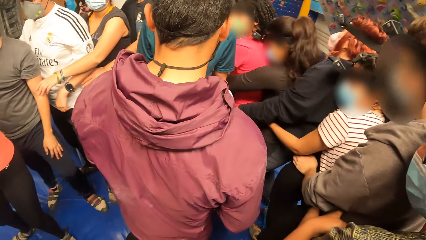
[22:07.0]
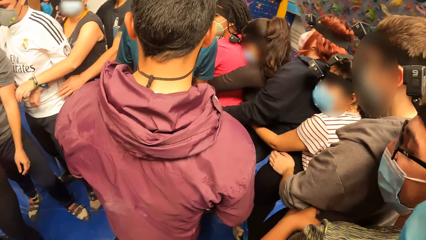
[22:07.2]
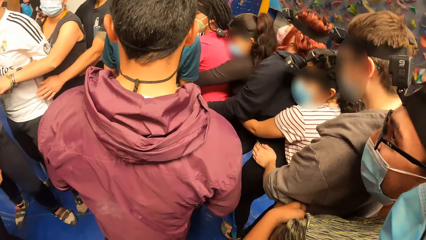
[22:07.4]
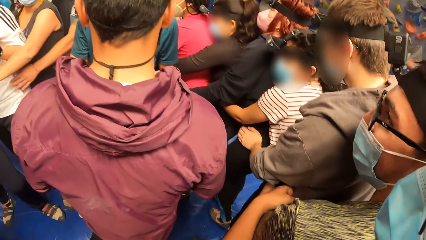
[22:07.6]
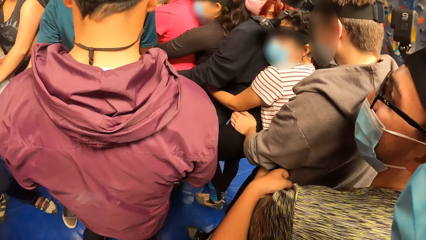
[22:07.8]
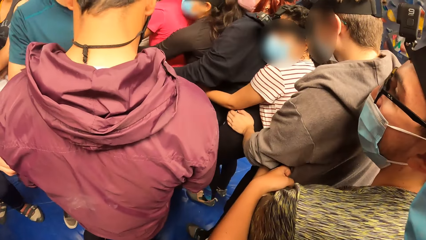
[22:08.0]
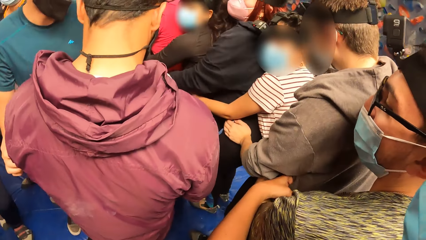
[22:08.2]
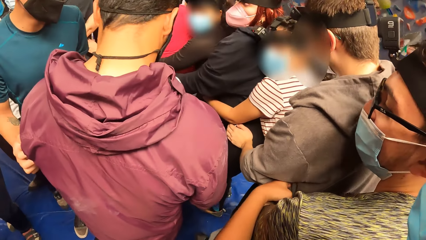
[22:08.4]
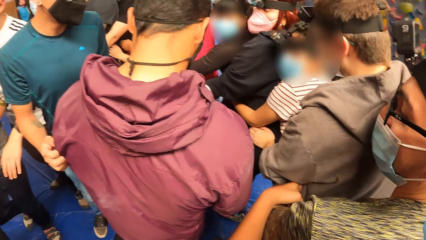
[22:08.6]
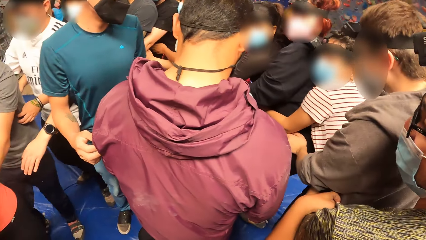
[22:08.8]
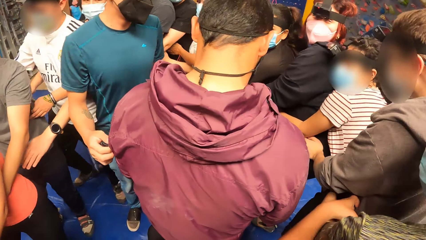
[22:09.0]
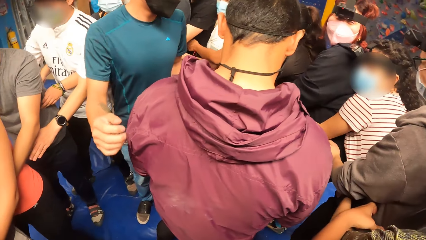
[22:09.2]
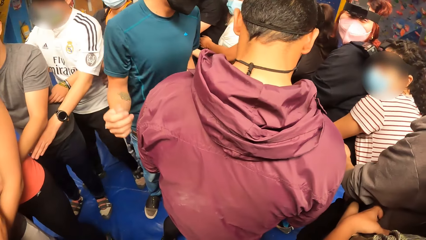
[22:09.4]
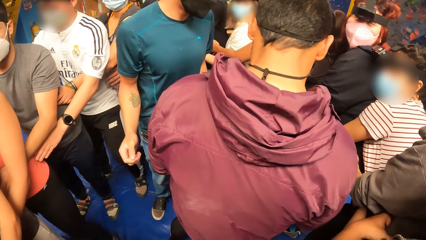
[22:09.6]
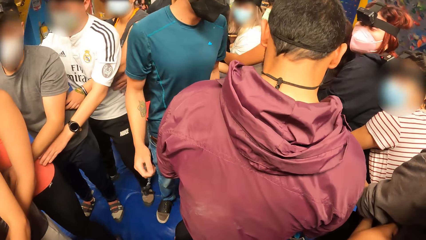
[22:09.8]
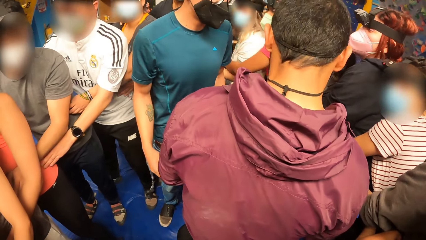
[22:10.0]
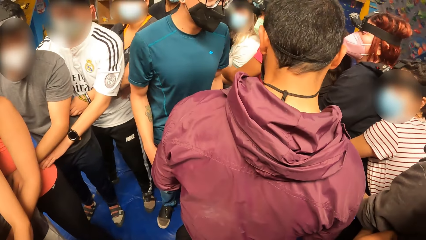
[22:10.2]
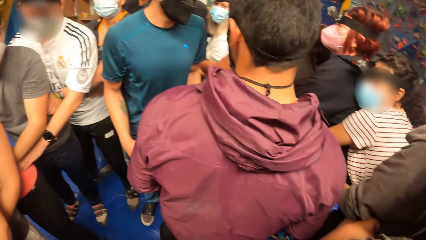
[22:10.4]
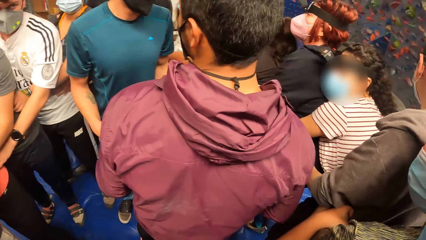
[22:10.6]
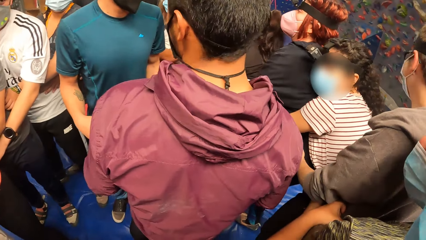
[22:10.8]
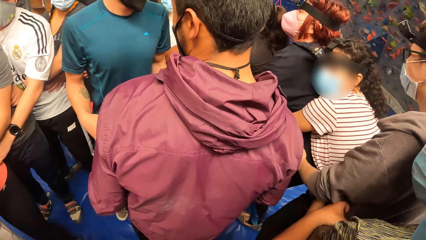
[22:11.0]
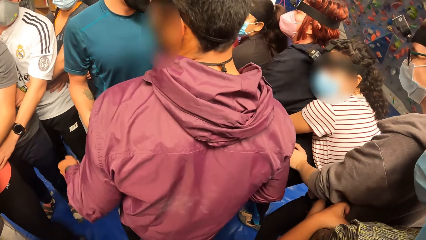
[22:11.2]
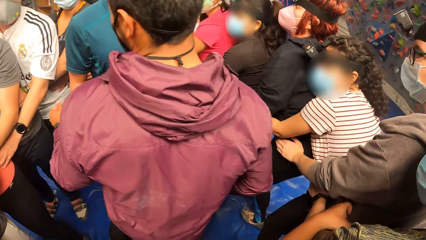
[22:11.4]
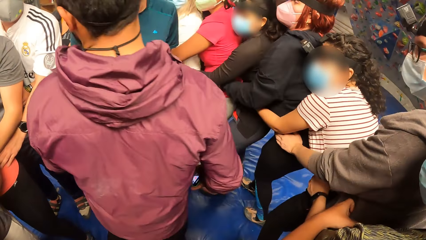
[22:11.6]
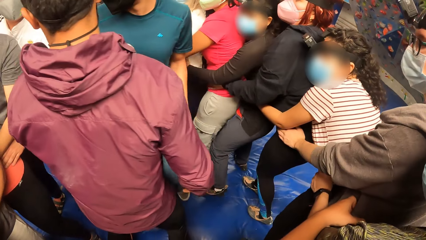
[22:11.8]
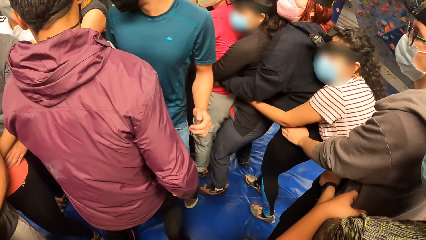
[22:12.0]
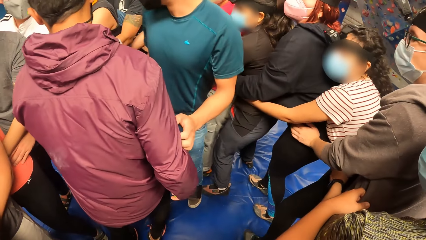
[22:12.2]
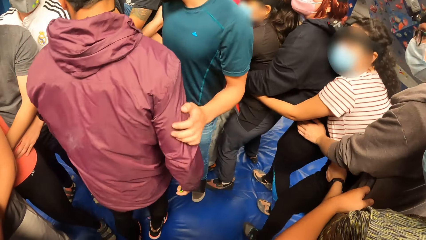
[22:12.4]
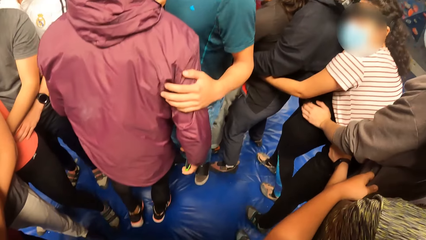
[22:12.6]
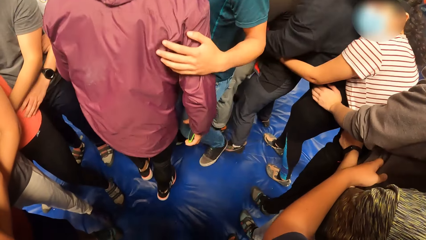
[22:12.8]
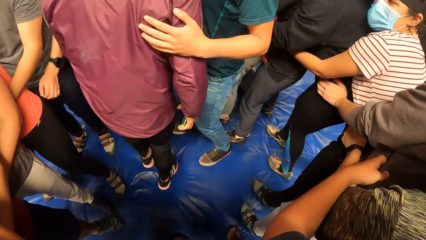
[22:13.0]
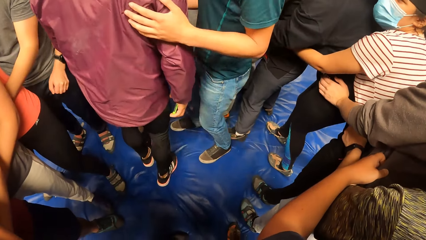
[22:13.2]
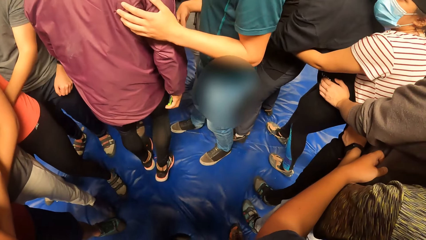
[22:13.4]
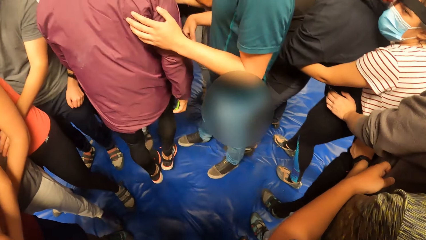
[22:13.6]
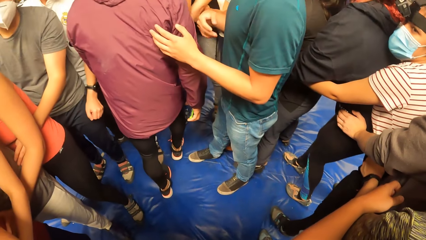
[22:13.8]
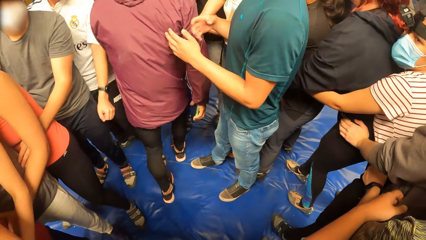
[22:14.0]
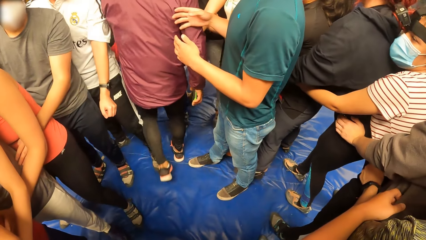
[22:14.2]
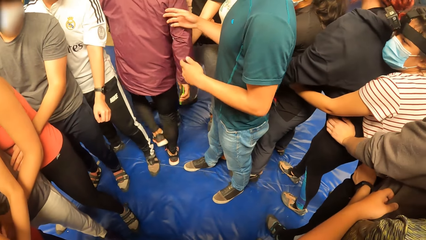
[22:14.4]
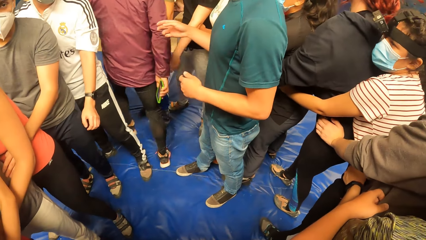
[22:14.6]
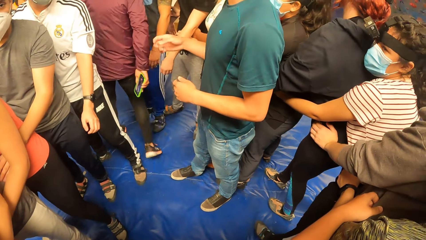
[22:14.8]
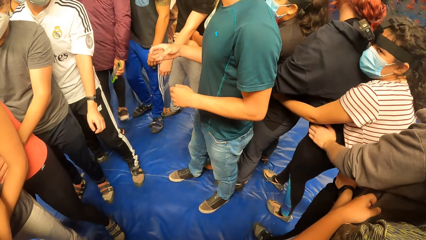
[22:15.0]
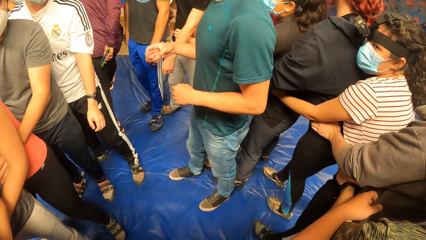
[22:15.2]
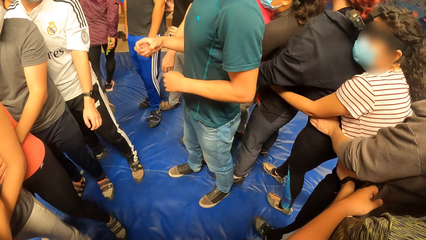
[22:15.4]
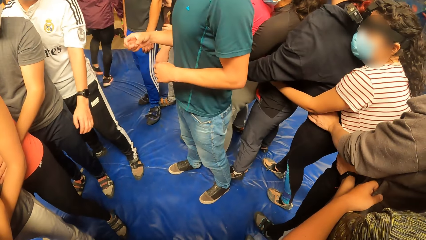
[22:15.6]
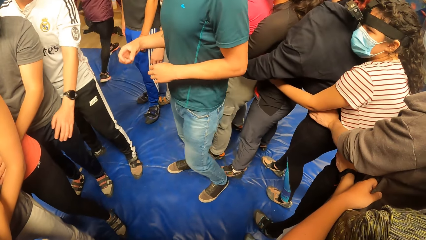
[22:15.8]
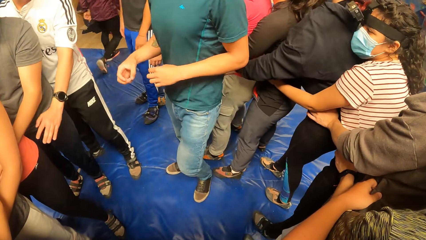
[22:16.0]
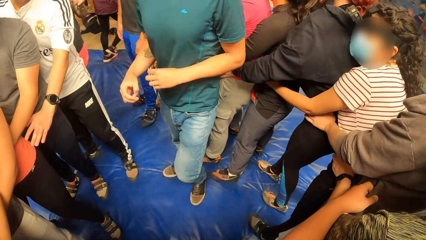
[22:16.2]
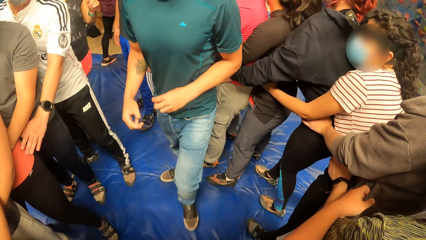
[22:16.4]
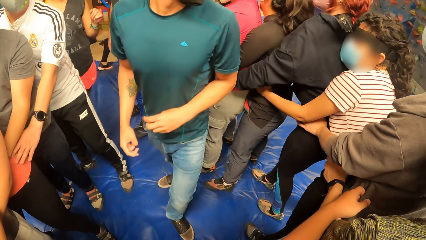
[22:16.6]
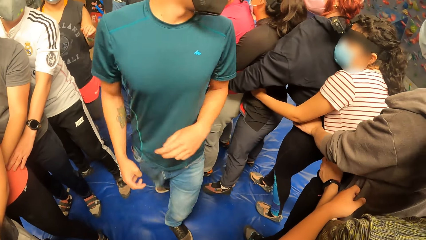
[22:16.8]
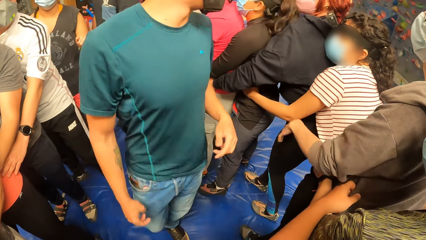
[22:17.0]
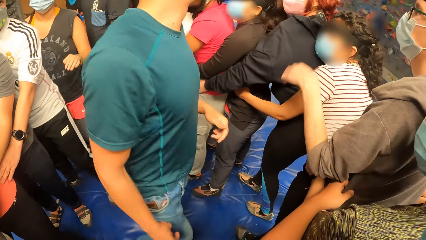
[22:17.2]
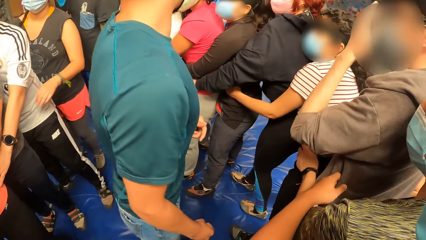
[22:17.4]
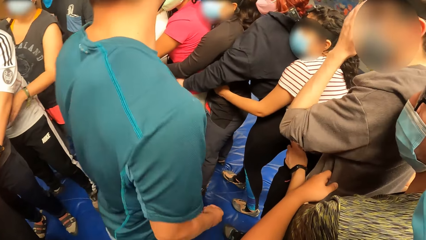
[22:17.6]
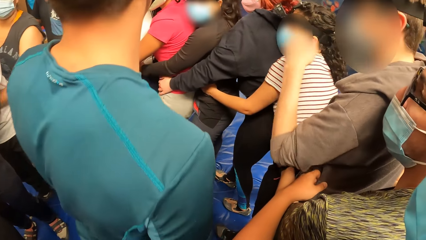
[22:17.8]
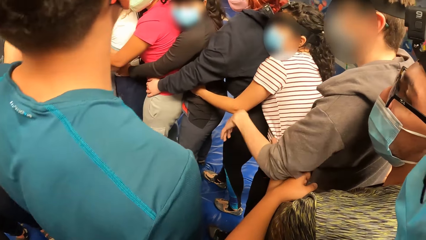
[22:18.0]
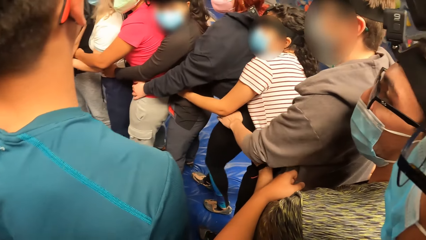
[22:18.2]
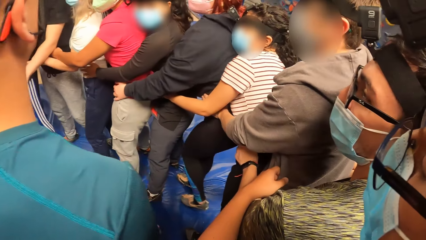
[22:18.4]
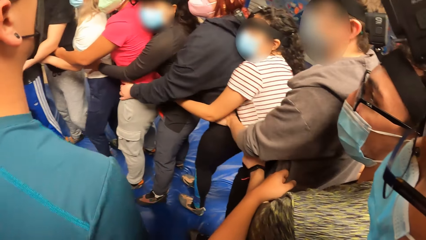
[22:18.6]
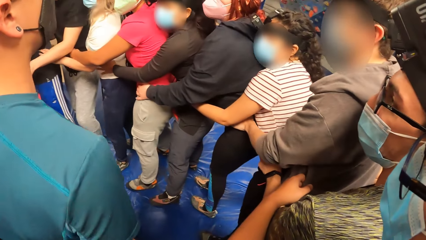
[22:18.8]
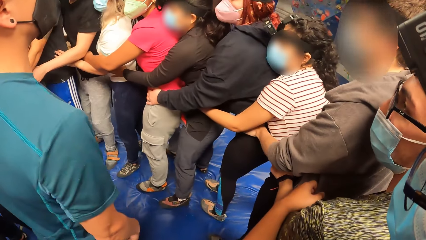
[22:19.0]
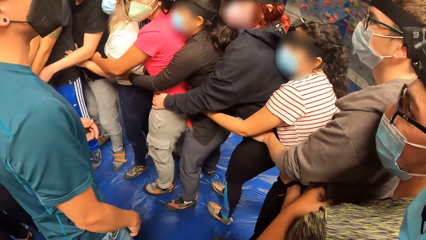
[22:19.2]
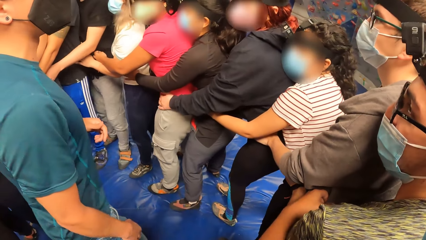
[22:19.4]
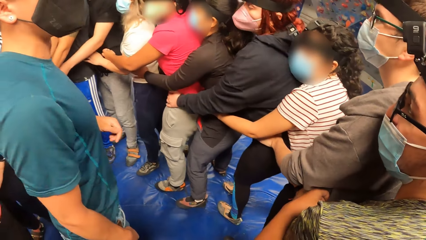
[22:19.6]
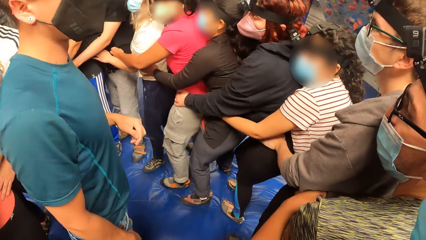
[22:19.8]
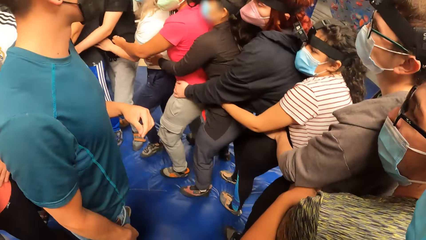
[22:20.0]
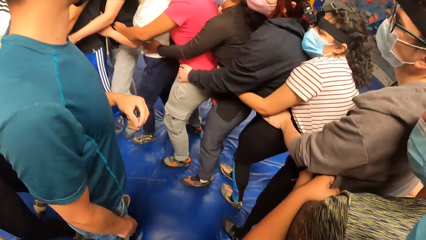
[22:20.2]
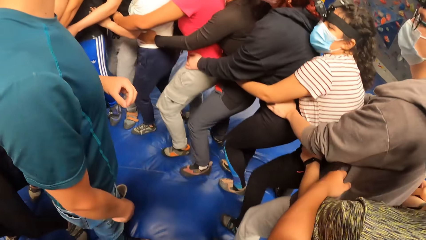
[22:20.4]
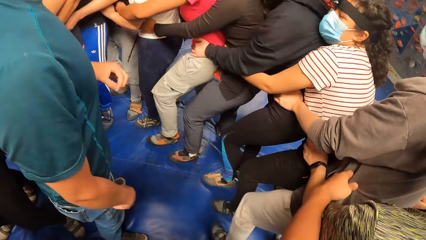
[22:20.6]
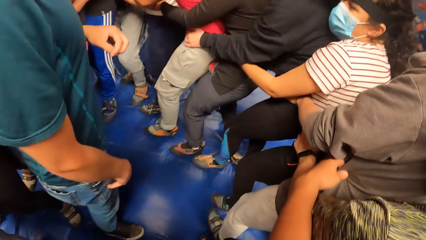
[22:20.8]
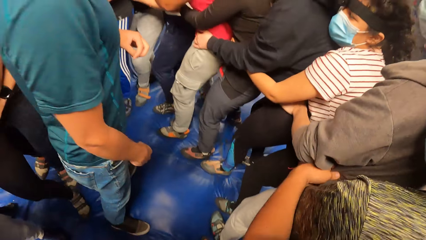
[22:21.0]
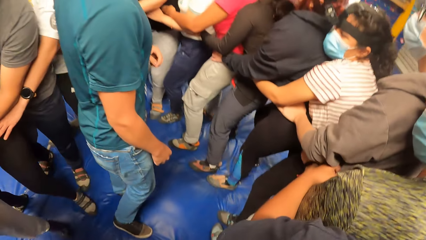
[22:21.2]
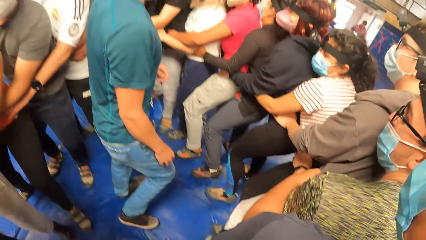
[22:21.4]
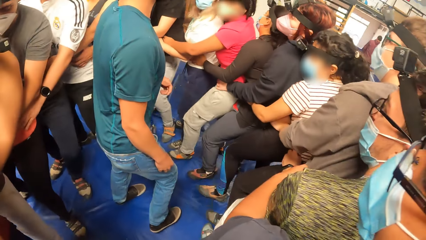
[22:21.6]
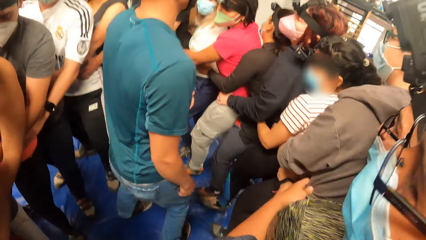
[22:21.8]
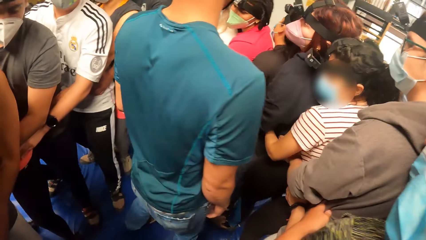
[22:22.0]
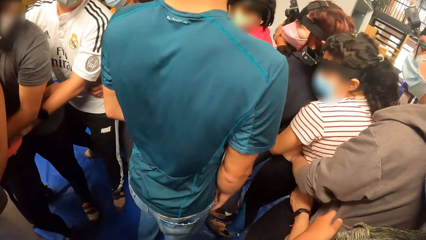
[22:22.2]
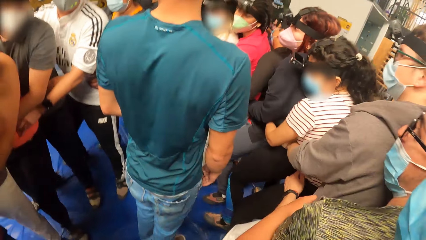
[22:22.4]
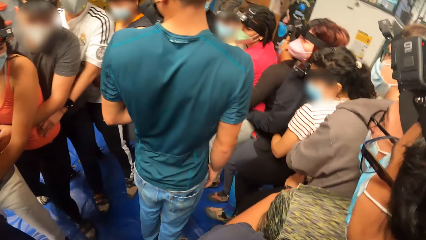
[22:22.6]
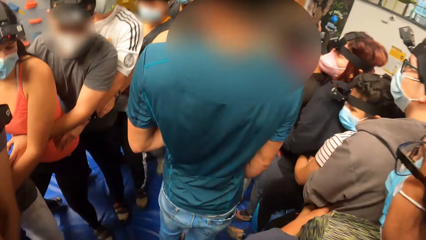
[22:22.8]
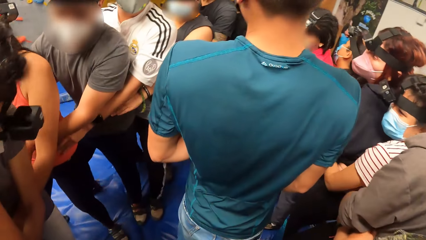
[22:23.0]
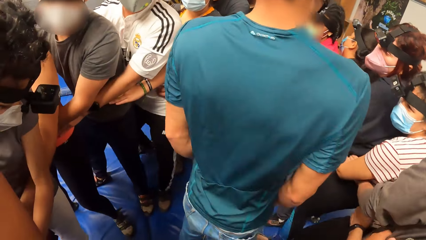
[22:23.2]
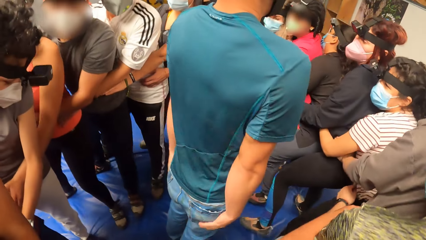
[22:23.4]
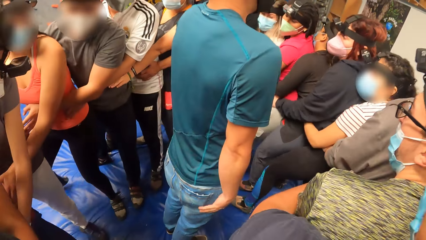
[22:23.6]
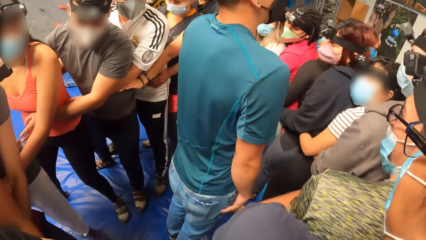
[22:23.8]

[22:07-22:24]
A man touches another man with his left hand. The first man touches the other man with his right hand. A third man exercises with the group of people with his hands on a fourth man. The camera wearer exercises with the group of people with her hands on a fifth man. She dances in the room.
